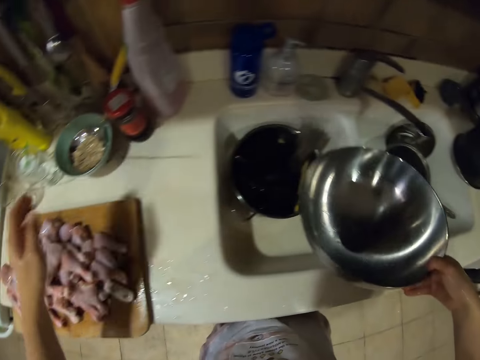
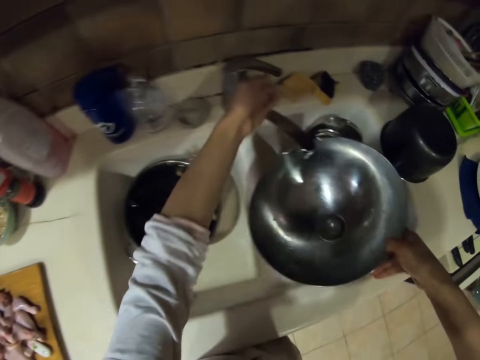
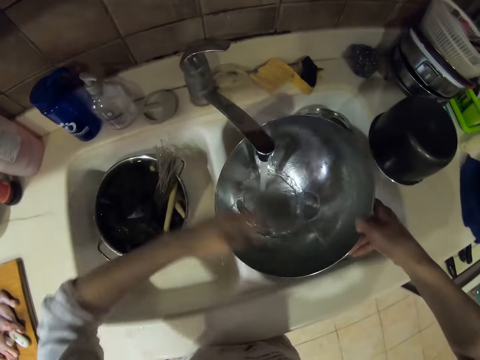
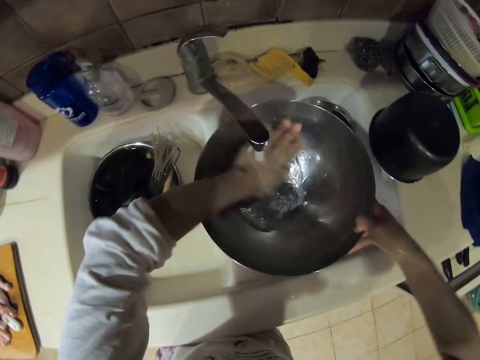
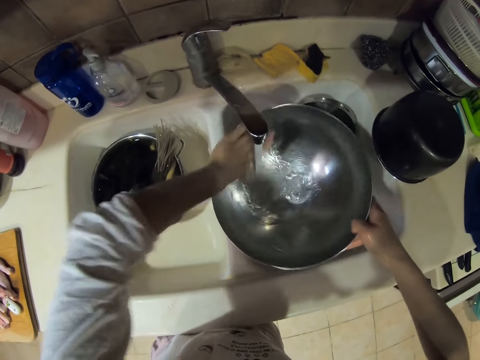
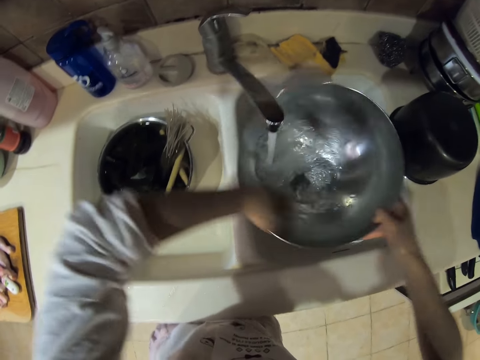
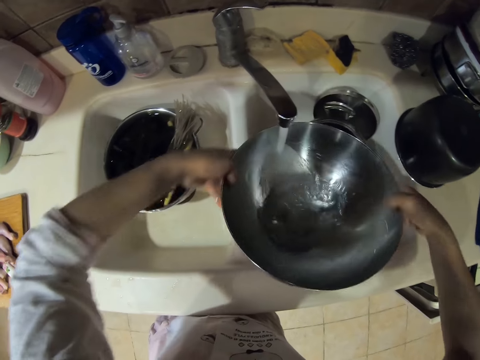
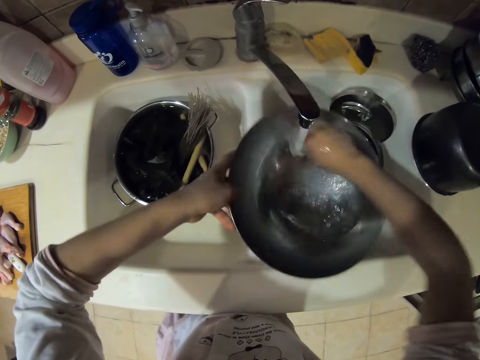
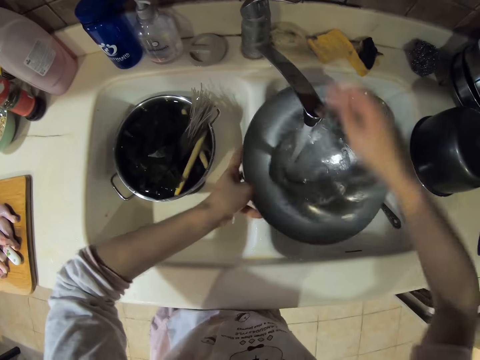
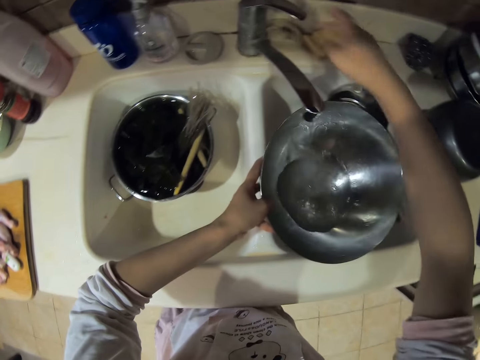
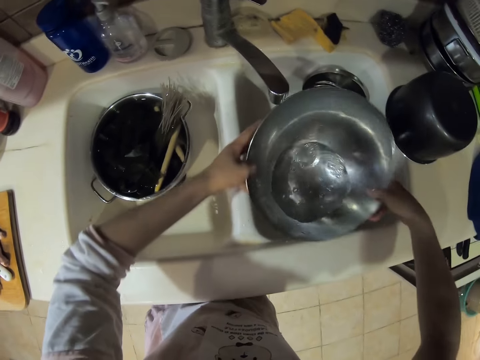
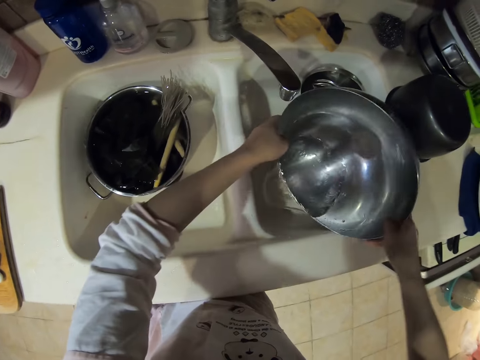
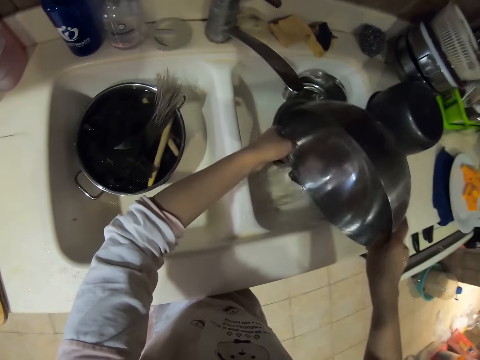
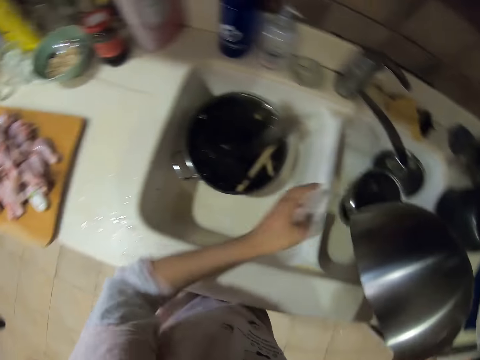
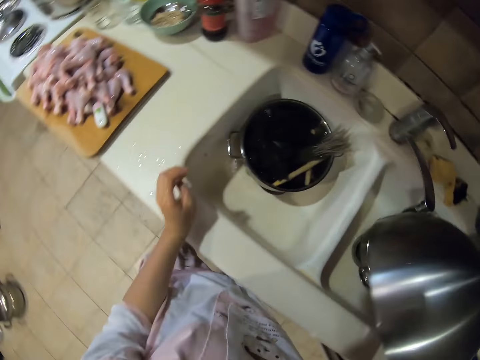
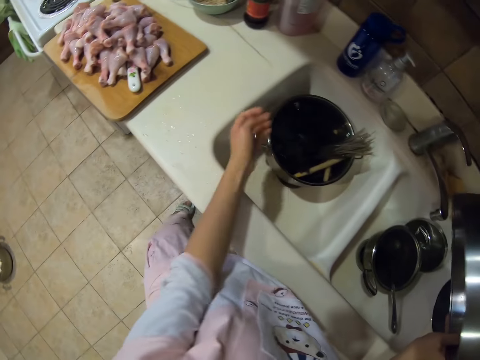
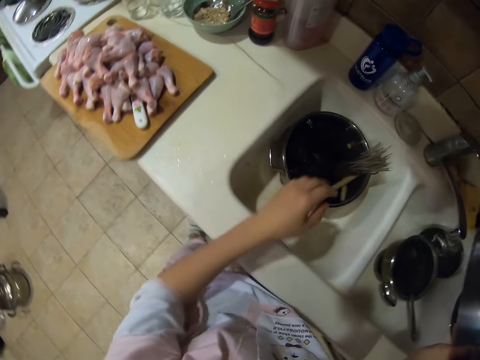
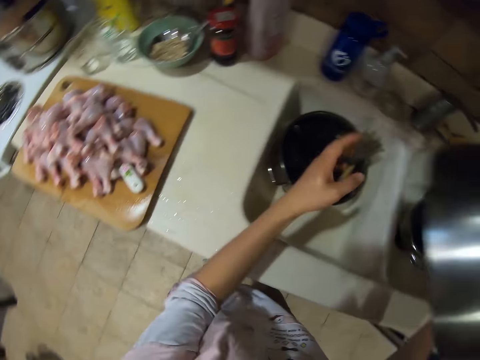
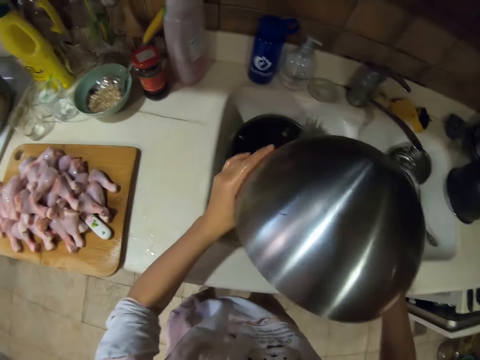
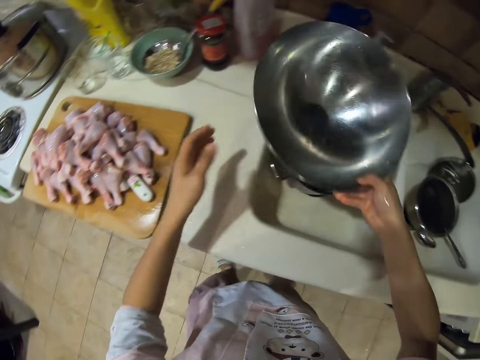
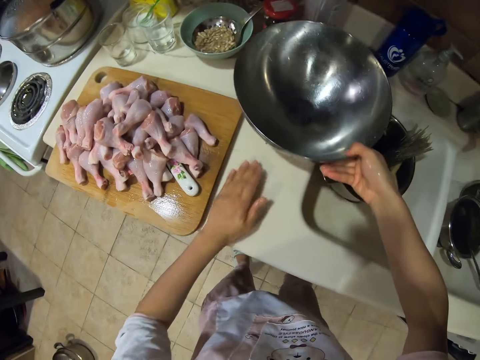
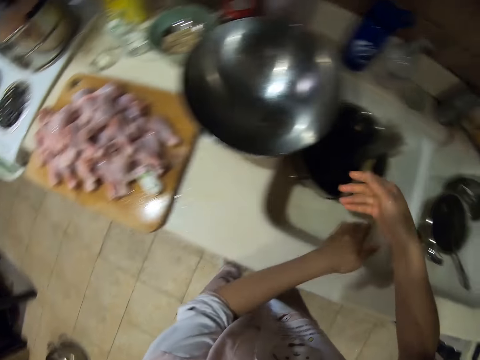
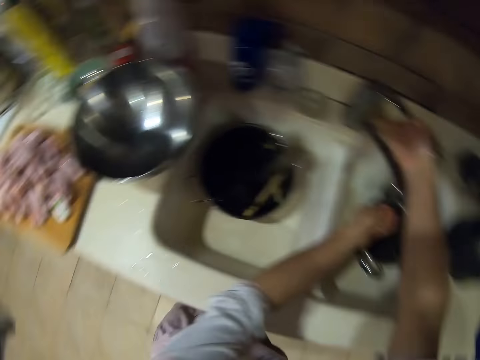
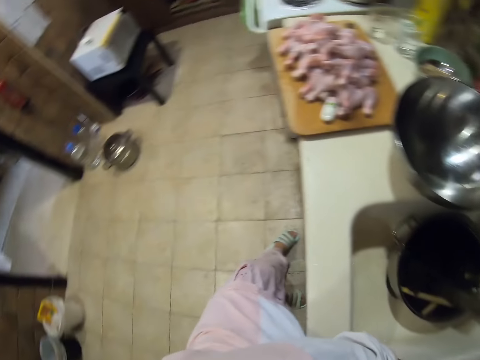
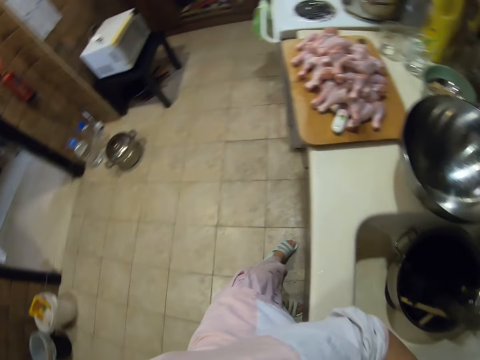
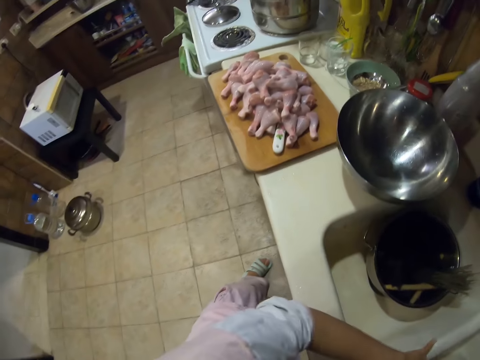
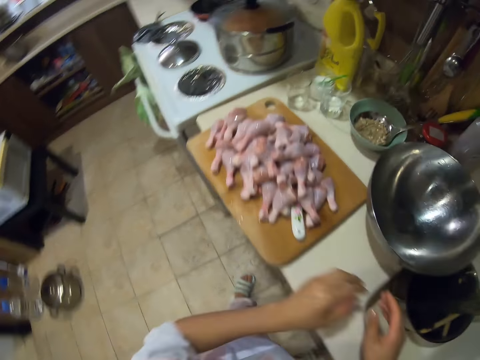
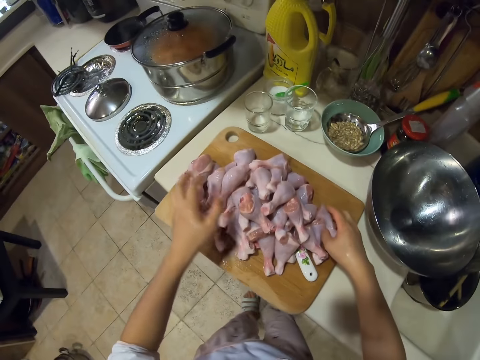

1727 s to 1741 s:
The camera wearer picks up a bowl. They turn on the sink tap. They wash the bowl. They turn off the sink tap. They pour water in the sink. They place the bowl on the kitchen working surface. They wipe the kitchen working surface. They wash hands. They turn on the sink tap. They look around.

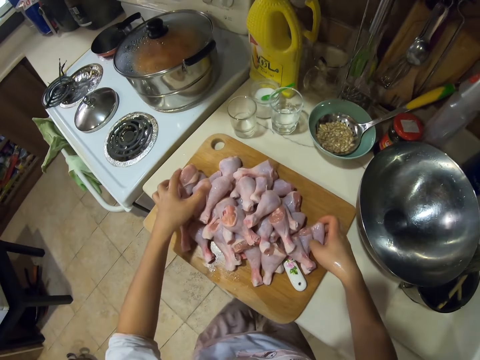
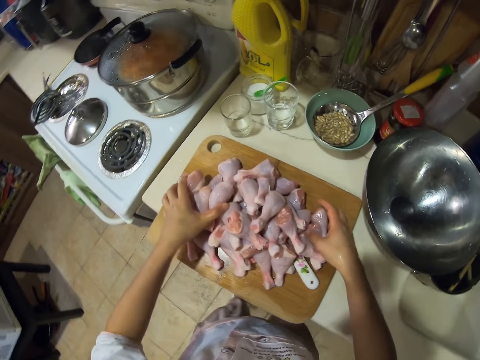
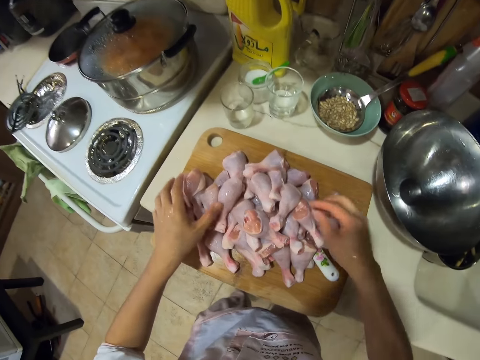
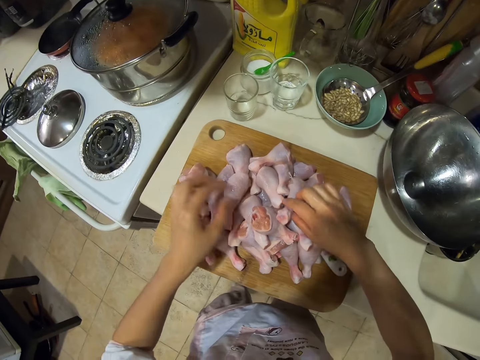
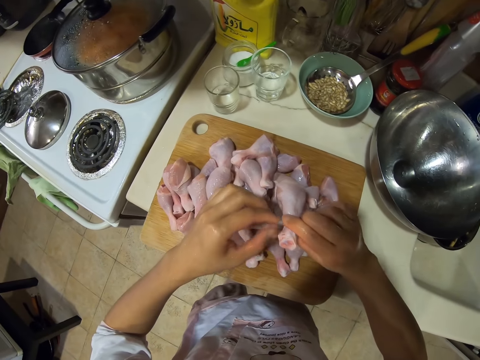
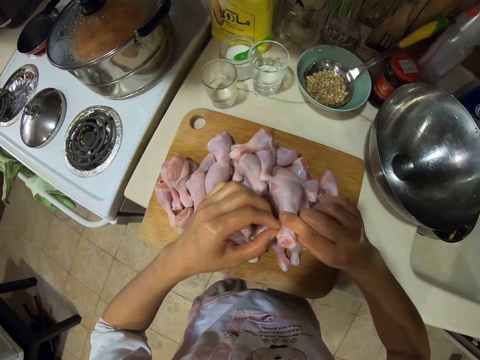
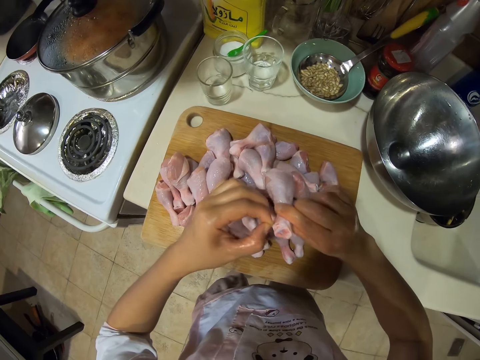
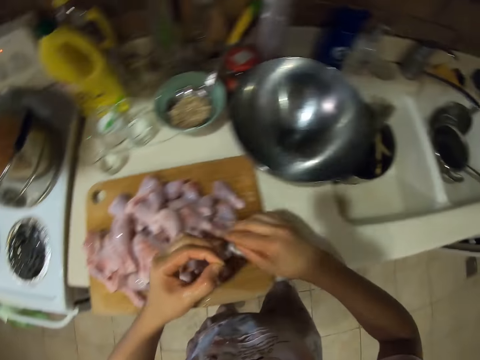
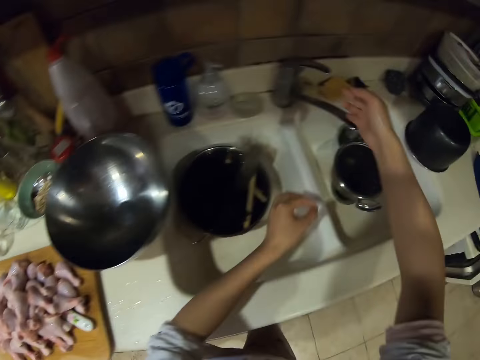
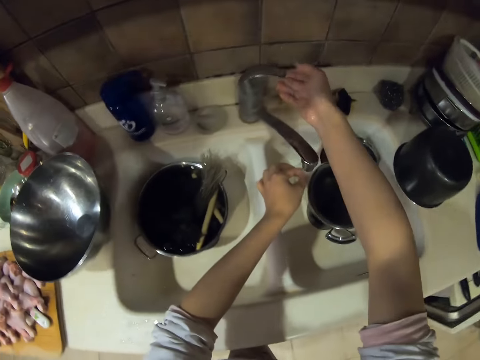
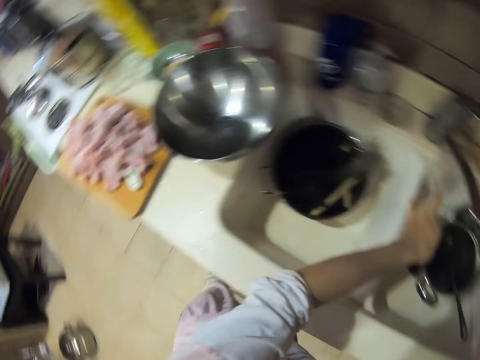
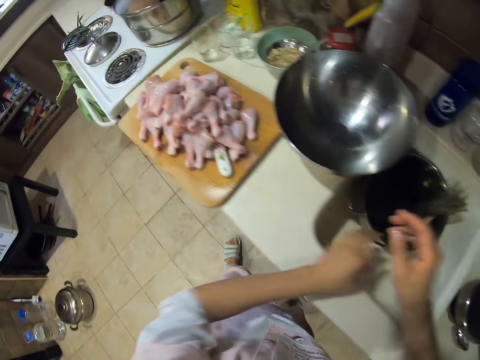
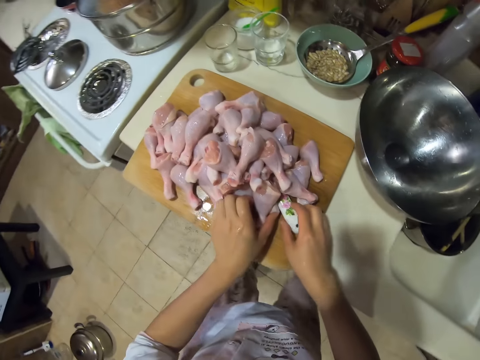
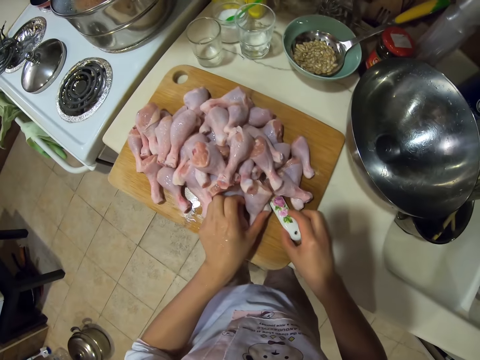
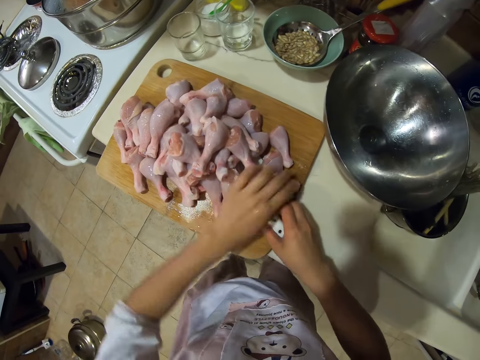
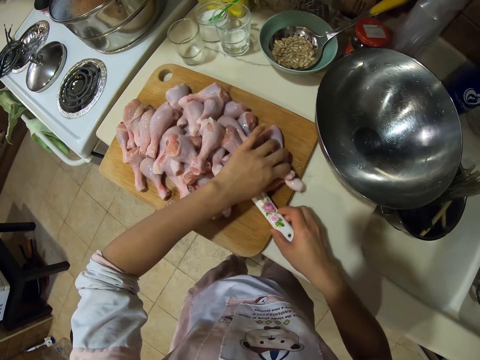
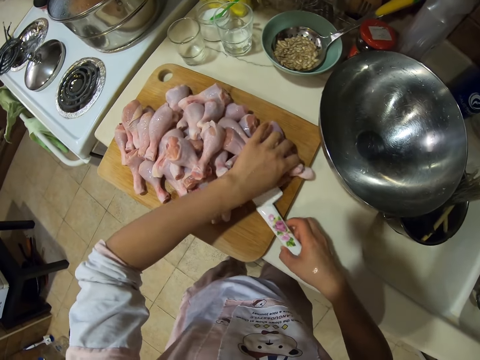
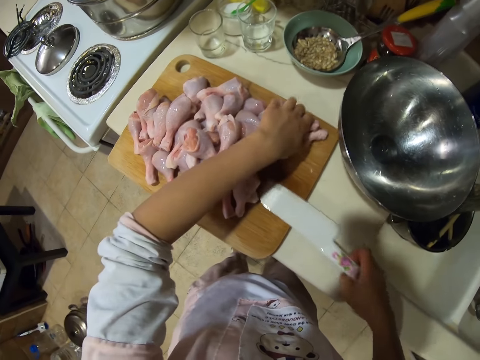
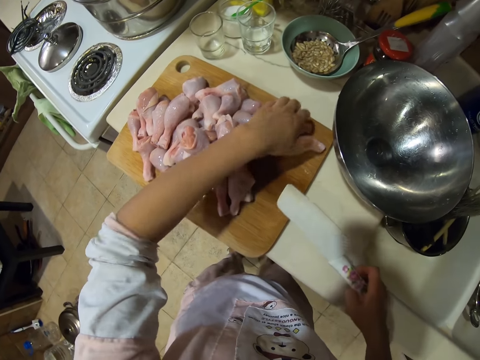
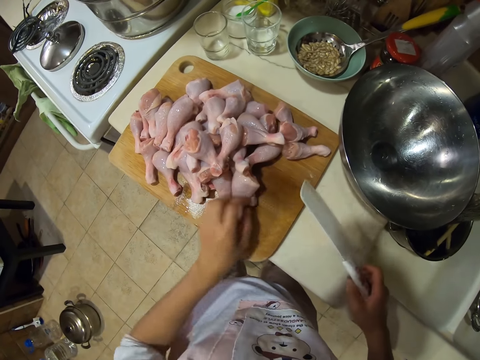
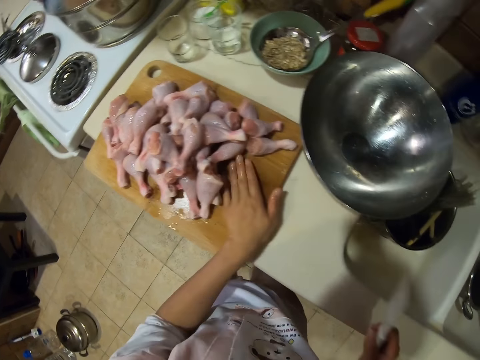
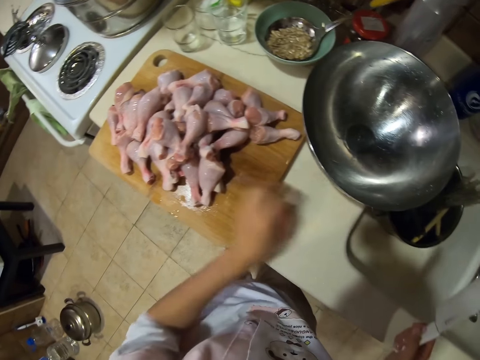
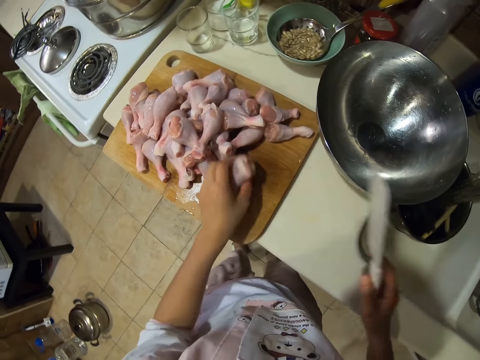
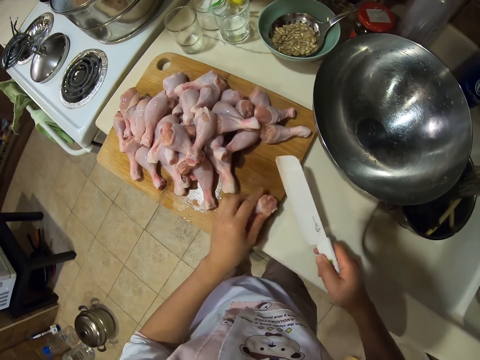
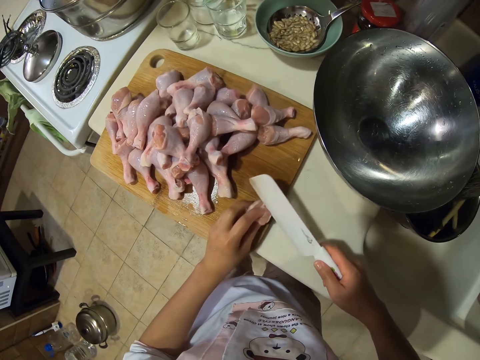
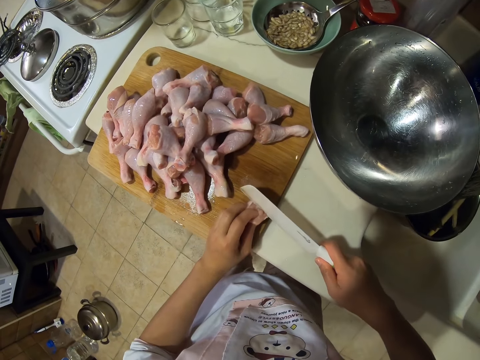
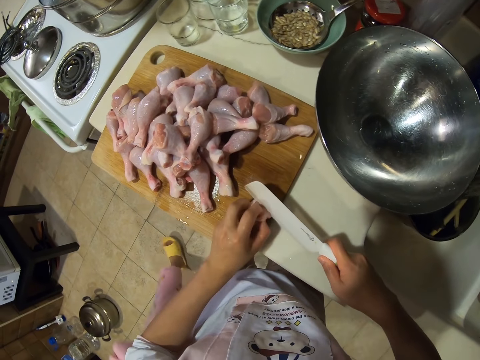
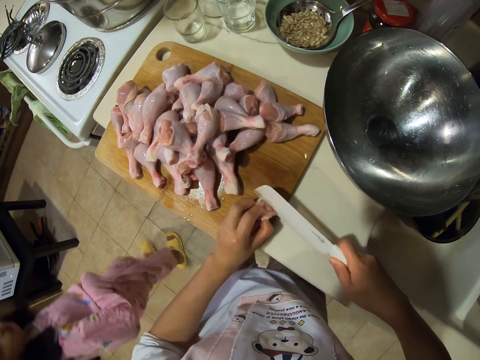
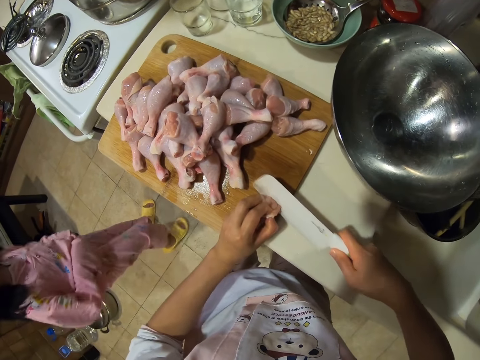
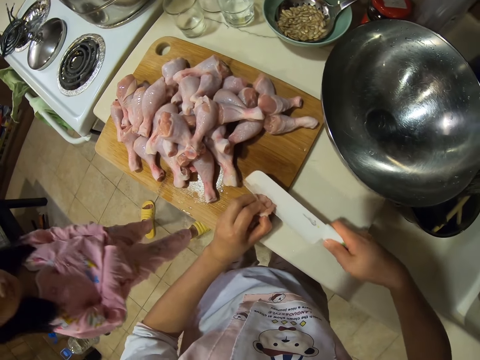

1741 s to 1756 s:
The camera wearer talks. They pick up raw chicken drumsticks from a chopping board. They touch the chicken drumstick. They remove something from the chicken drumstick. They talk. They turn on the sink tap. They wash hands. They pick up a knife. They pick up a chicken drumstick. They cut the raw chicken drumsticks into small pieces.
